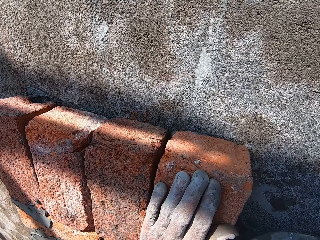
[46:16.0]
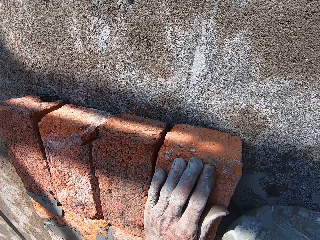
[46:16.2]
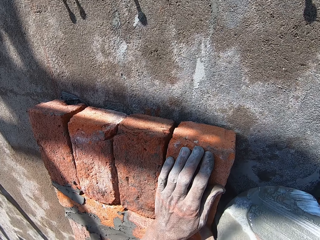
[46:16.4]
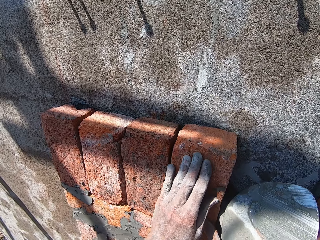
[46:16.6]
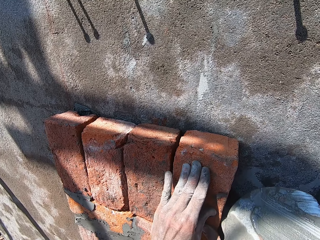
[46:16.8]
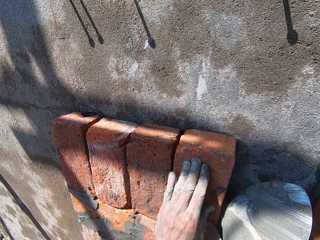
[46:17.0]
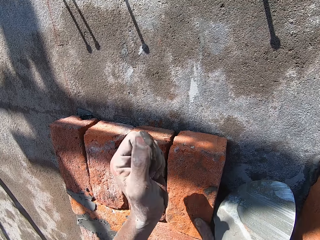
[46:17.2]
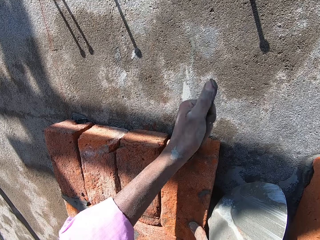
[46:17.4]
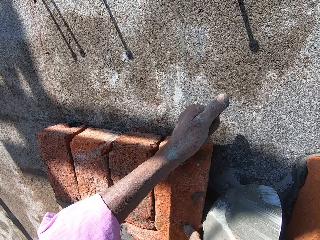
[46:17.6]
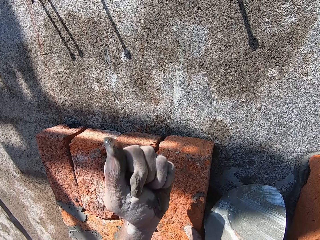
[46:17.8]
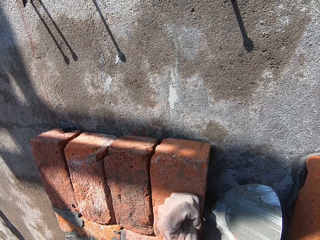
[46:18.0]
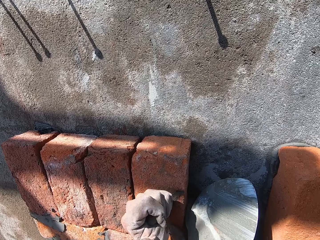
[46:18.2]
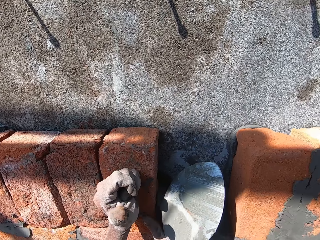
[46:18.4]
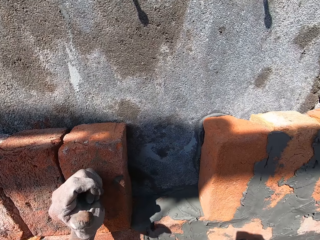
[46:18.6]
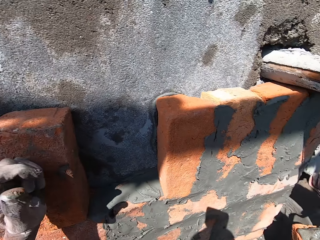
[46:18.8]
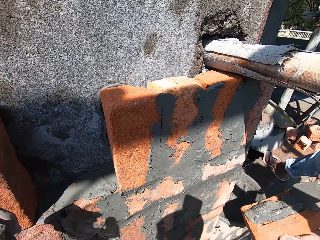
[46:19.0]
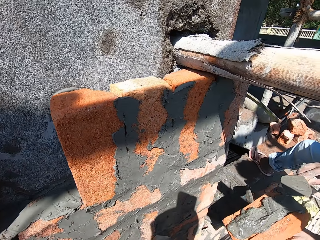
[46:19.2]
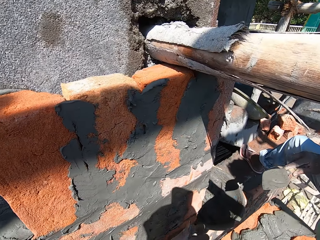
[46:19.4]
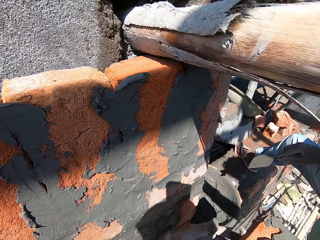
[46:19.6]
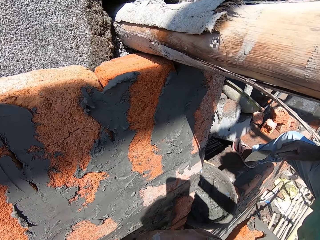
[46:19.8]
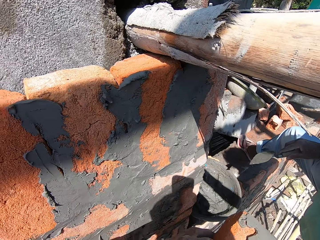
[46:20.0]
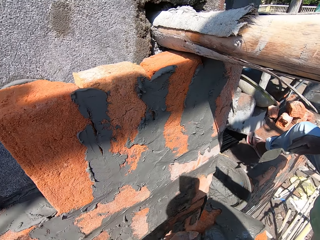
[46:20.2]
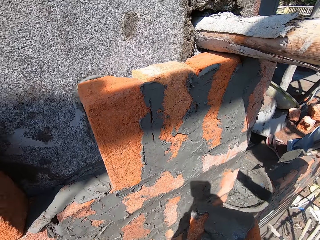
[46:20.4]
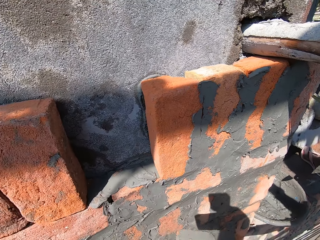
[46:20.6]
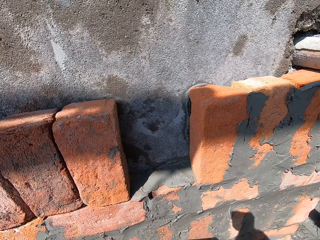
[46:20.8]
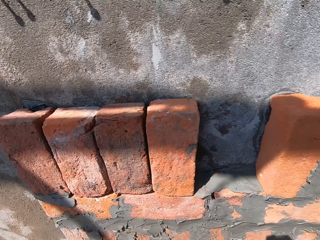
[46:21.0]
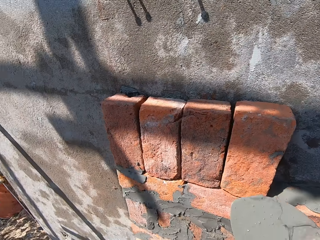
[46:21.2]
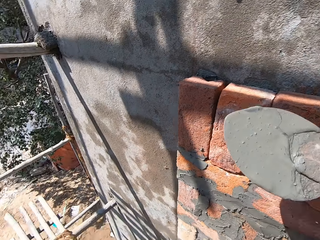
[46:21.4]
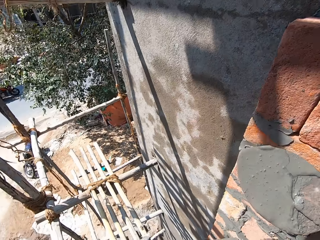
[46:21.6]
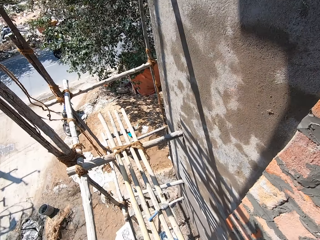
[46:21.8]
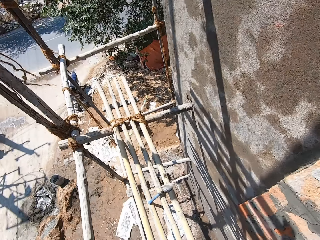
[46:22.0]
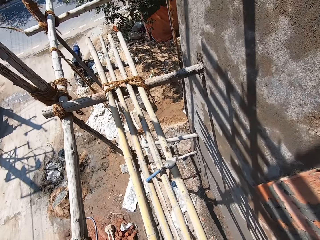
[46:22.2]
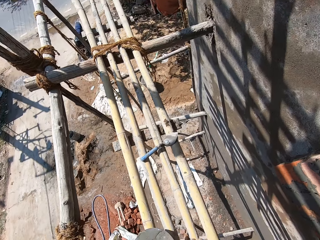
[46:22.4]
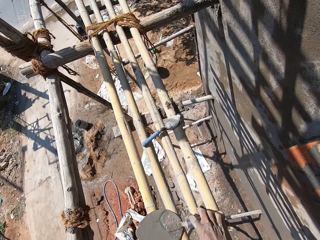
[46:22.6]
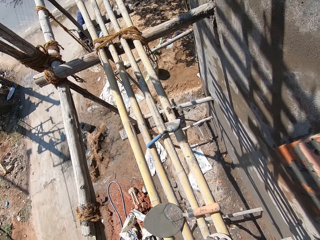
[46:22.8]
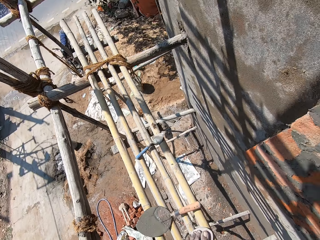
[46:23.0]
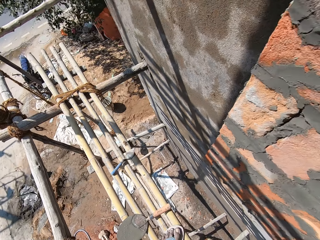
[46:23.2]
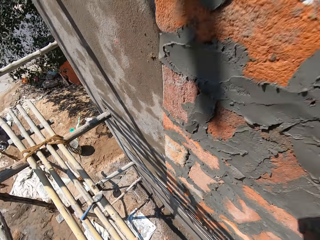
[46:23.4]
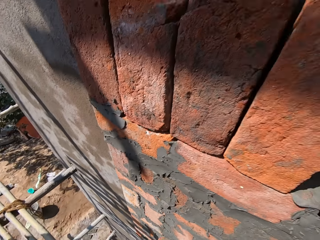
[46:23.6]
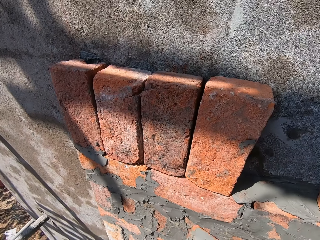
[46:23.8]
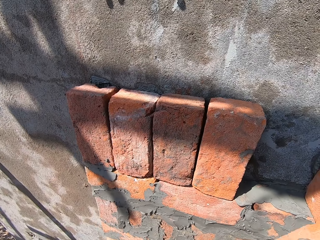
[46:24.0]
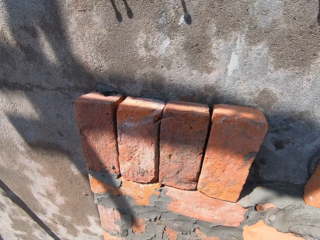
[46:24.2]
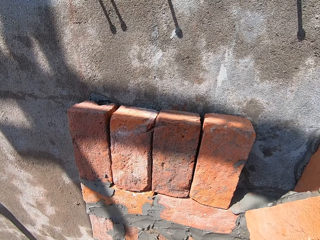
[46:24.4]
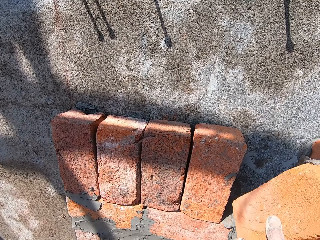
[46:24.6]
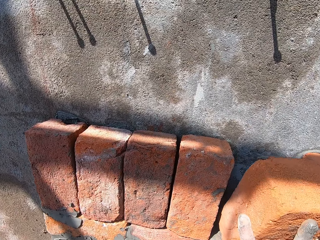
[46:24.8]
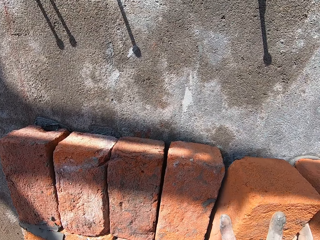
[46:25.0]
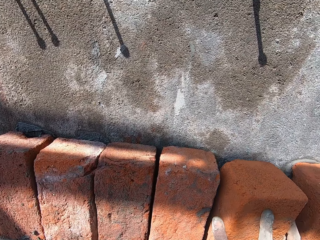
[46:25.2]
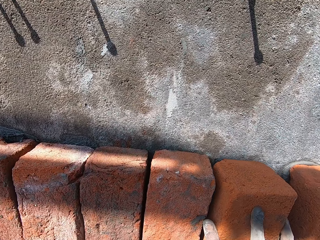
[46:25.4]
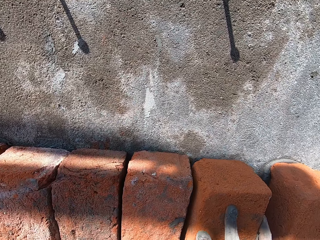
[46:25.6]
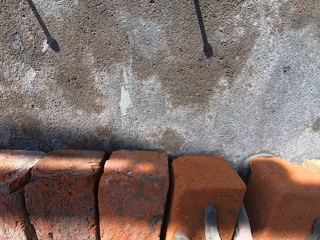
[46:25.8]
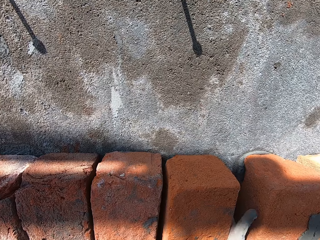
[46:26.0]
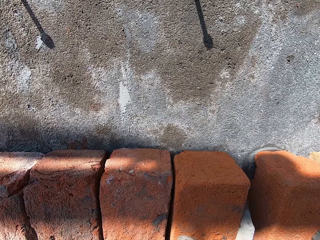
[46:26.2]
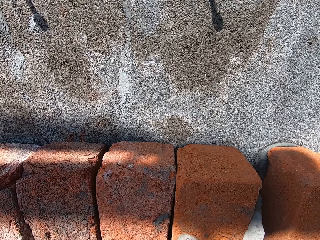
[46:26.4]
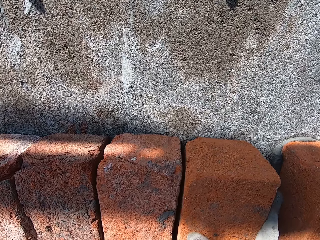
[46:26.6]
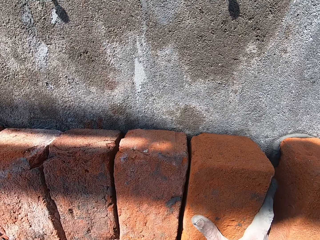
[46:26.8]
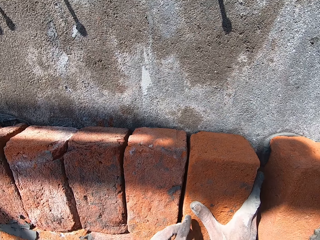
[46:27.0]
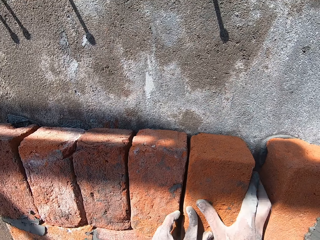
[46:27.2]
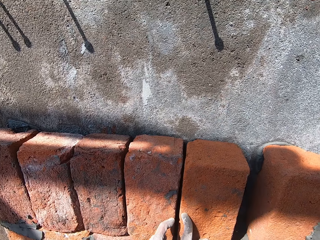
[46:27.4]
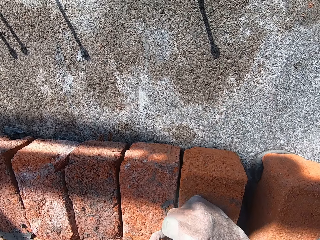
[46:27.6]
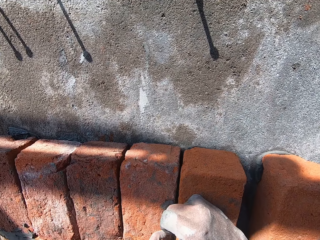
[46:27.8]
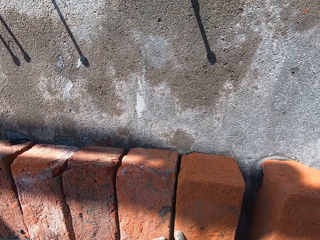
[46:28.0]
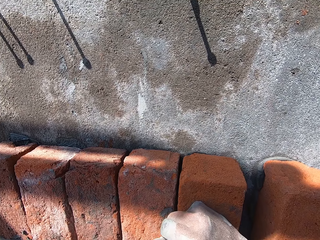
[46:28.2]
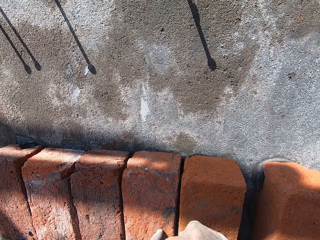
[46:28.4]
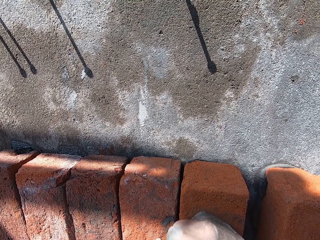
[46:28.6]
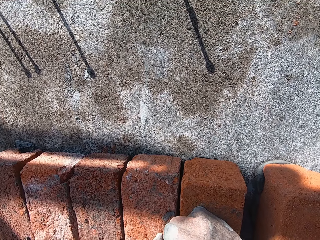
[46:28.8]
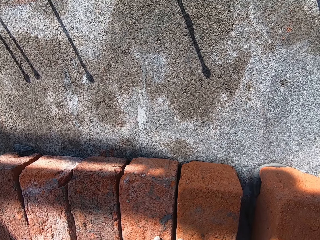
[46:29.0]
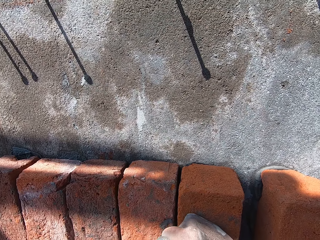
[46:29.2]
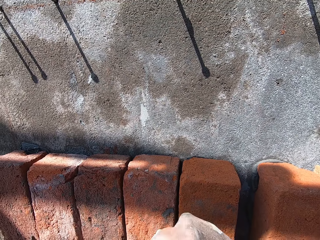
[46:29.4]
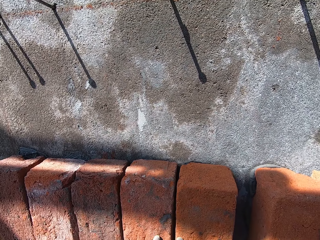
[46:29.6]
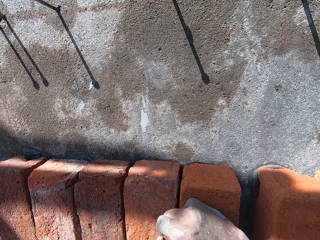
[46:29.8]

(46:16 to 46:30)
The camera wearer adjusts the blocks with his hands. He hits the brick on the wall with his left hand. A man passes a brick to the camera wearer with his left hand. The camera wearer drops the masonry trowel on the bamboo stick frame with his right hand. He places the brick on the wall with his right hand, on top of other blocks. He adjusts the blocks with his hands. He holds the brick on the wall with his left hand. He hits the brick on the wall with his right hand.

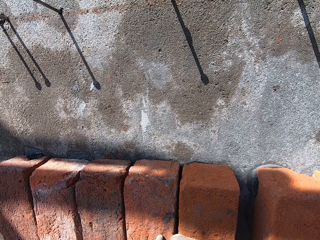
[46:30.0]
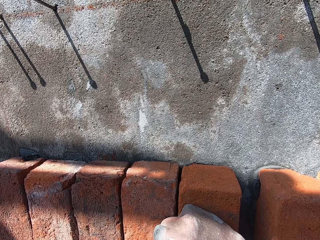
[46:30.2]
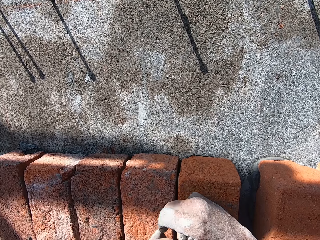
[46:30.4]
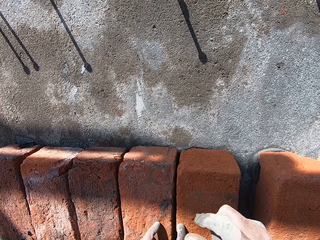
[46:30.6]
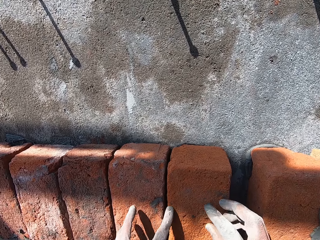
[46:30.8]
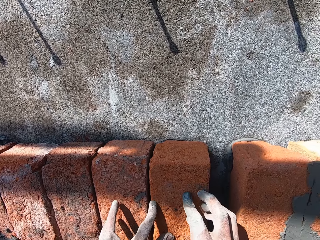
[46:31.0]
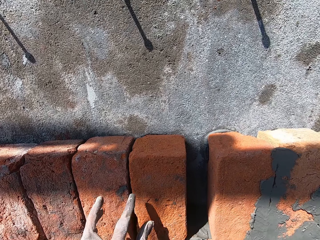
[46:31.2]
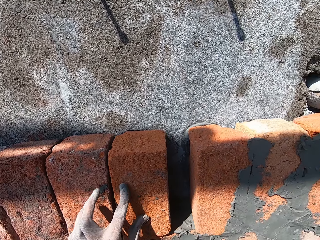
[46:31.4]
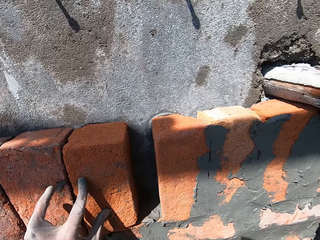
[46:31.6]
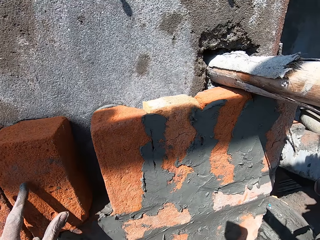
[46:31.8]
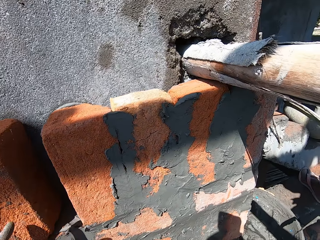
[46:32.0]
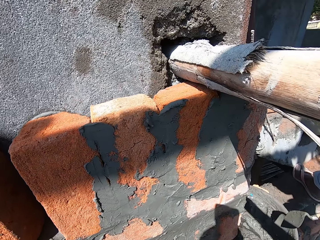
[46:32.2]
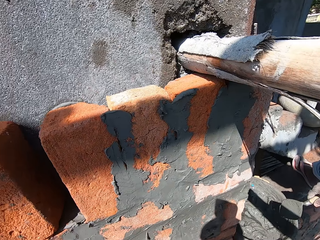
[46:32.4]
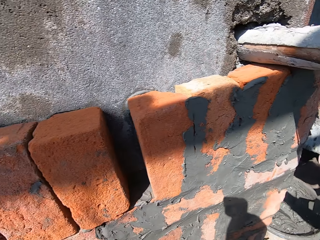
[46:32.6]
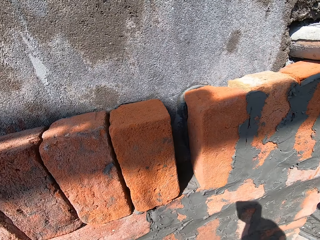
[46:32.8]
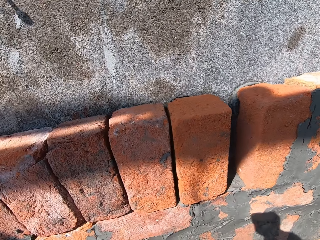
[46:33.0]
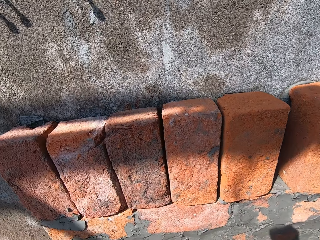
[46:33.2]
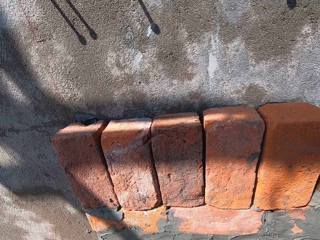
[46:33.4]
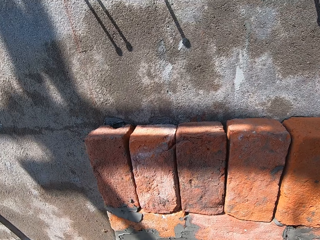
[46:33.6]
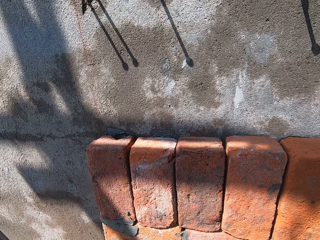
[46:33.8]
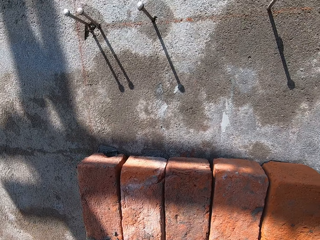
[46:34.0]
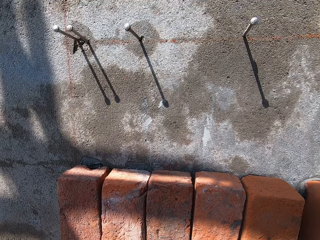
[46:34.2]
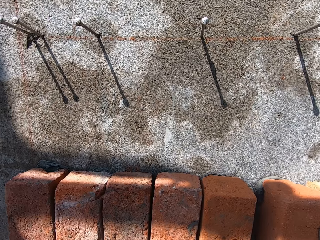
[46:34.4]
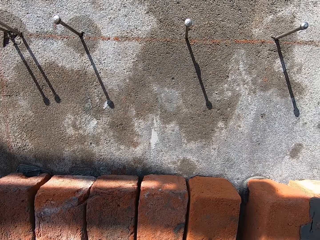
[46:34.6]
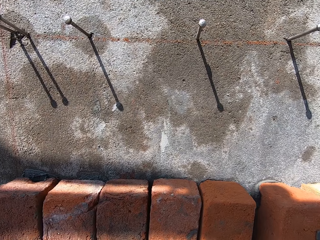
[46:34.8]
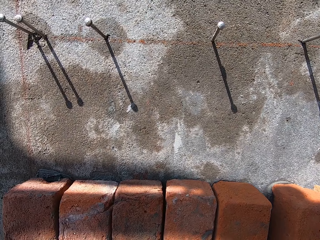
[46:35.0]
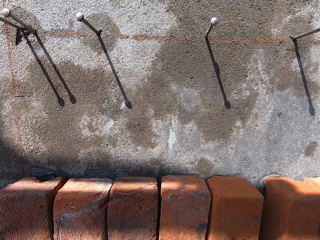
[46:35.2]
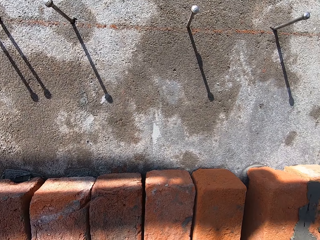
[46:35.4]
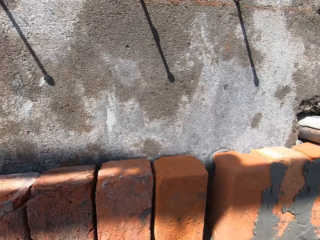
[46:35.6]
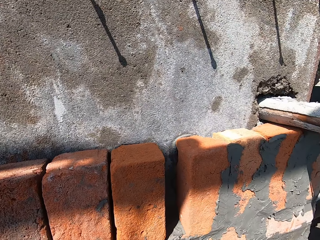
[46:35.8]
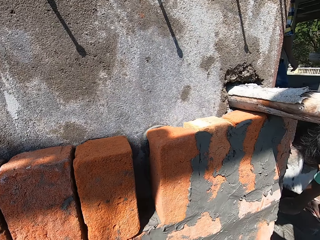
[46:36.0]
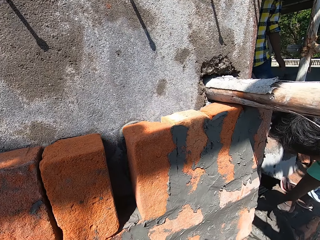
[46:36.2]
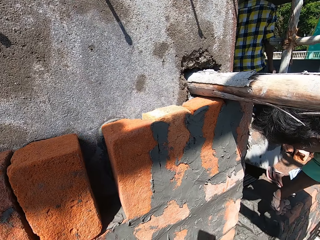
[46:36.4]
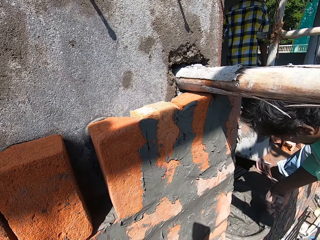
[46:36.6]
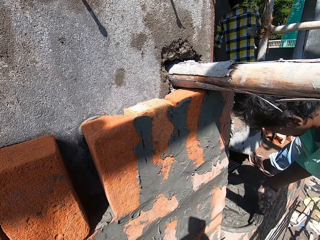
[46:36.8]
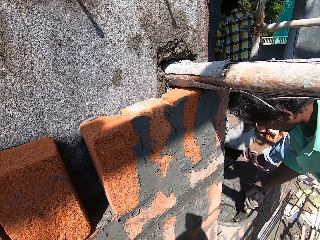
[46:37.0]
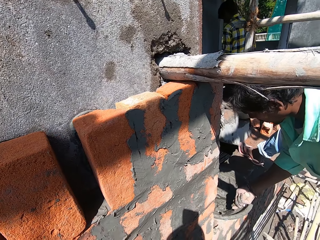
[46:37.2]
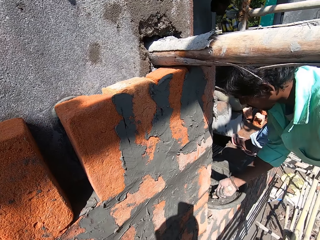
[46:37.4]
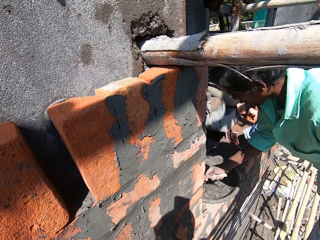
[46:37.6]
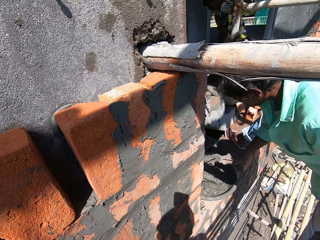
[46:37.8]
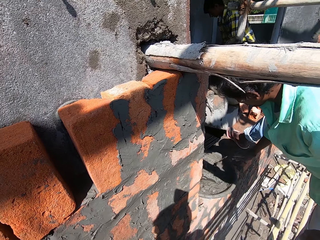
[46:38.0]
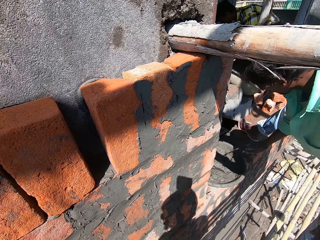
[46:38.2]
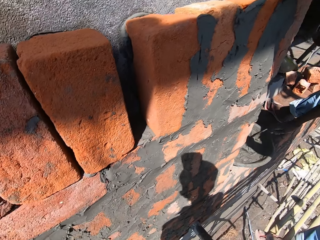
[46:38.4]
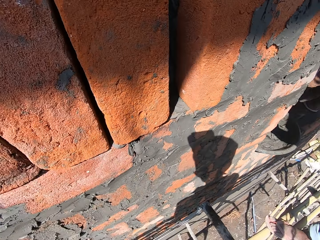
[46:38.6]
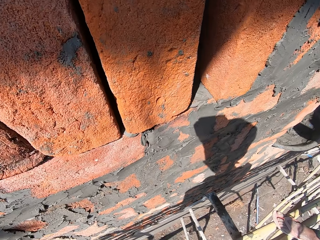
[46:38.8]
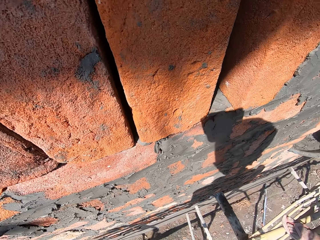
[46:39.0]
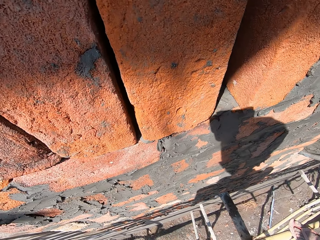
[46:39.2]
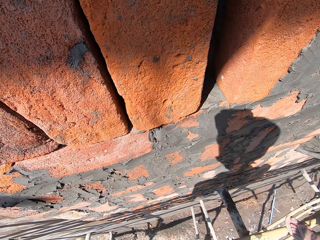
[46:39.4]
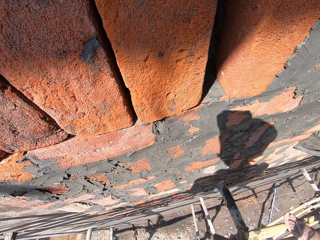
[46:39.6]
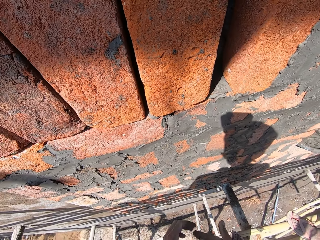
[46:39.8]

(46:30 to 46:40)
The camera wearer interacts with a man. The man gathers cement mortar in the pan with the masonry trowel in his right hand.
